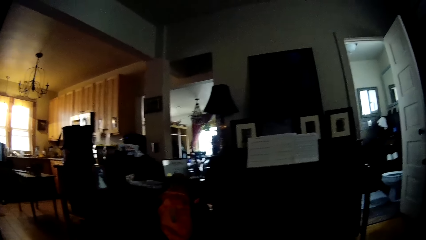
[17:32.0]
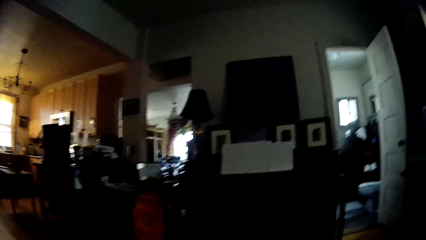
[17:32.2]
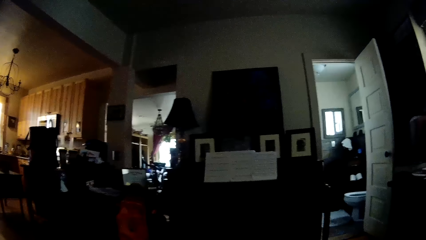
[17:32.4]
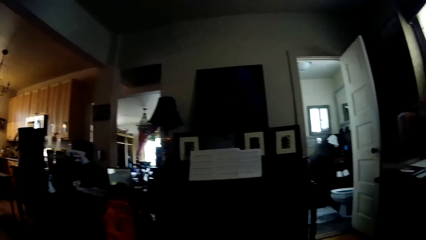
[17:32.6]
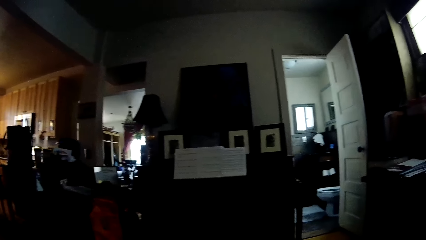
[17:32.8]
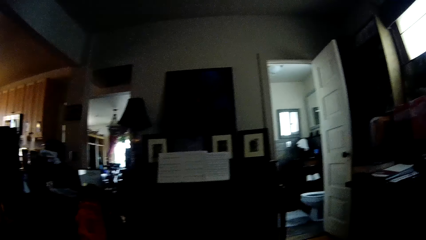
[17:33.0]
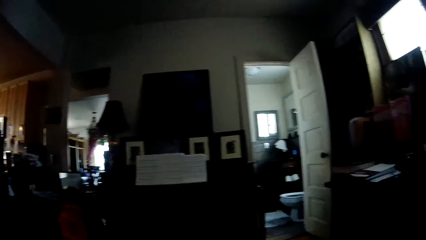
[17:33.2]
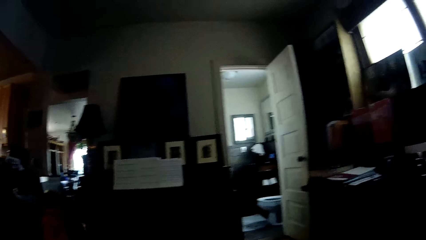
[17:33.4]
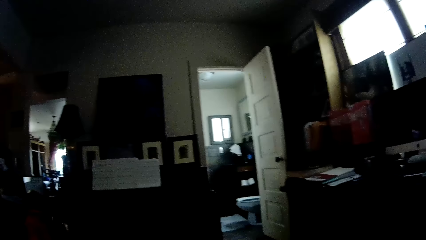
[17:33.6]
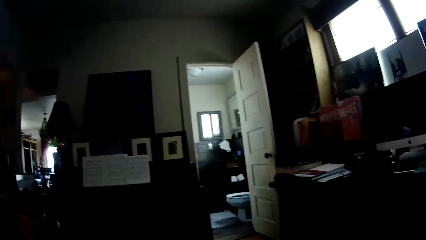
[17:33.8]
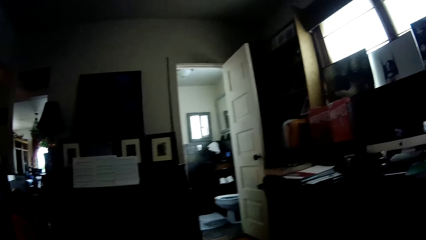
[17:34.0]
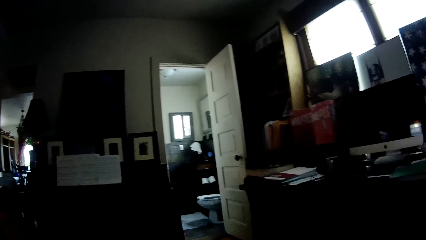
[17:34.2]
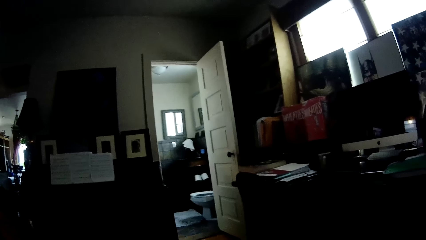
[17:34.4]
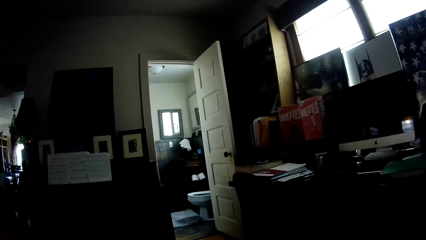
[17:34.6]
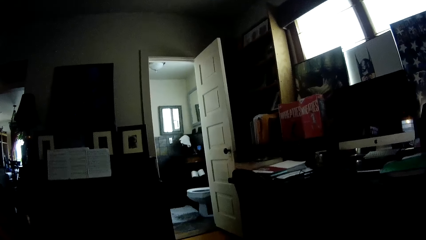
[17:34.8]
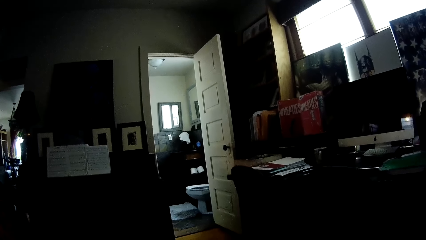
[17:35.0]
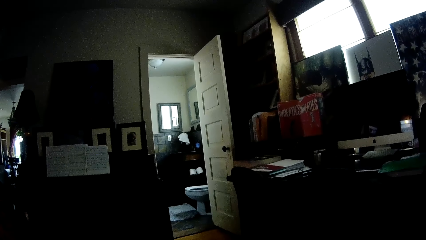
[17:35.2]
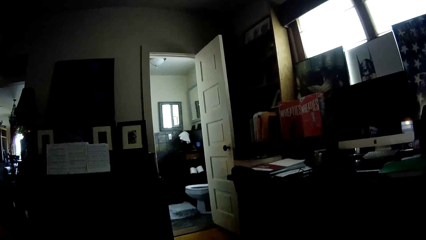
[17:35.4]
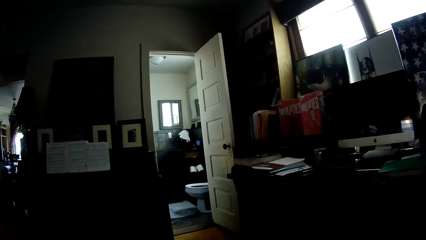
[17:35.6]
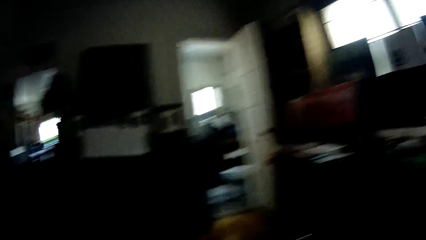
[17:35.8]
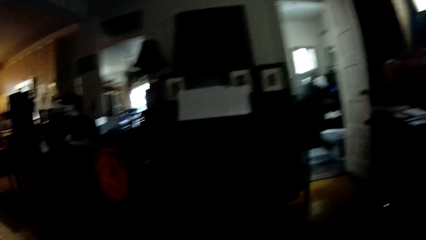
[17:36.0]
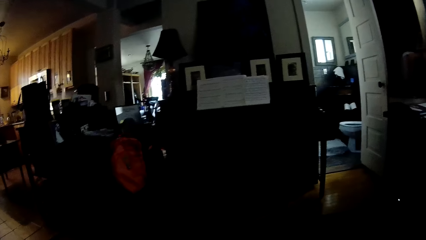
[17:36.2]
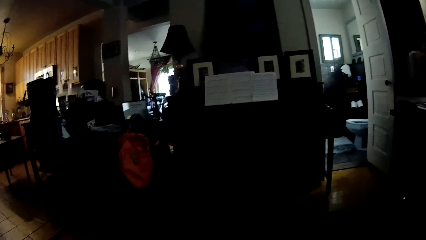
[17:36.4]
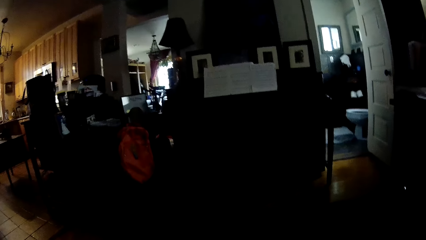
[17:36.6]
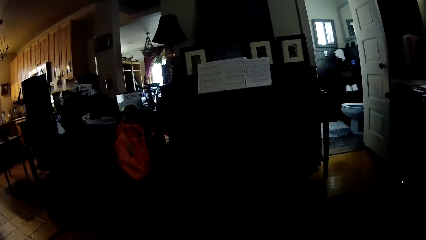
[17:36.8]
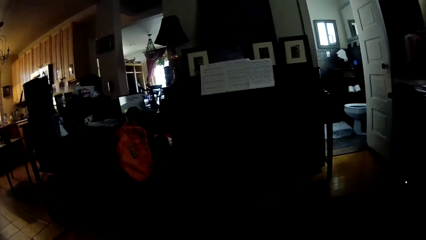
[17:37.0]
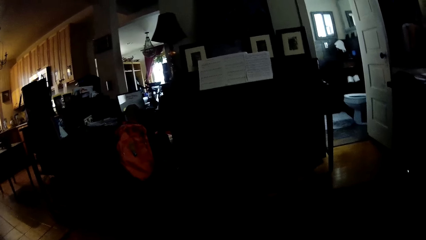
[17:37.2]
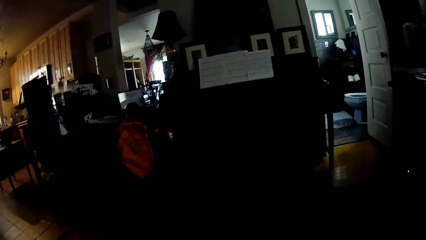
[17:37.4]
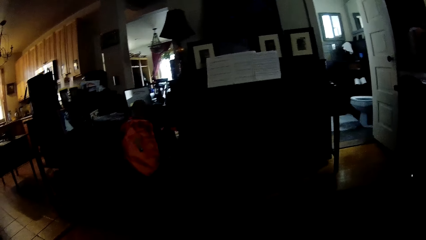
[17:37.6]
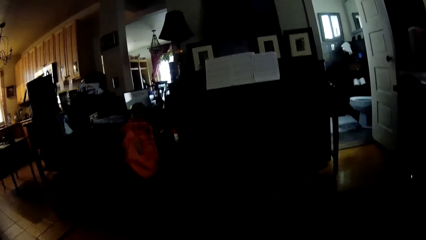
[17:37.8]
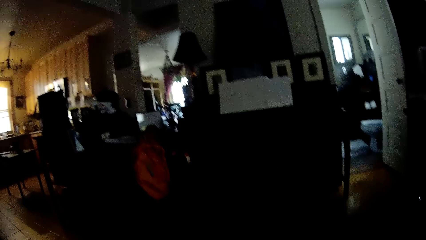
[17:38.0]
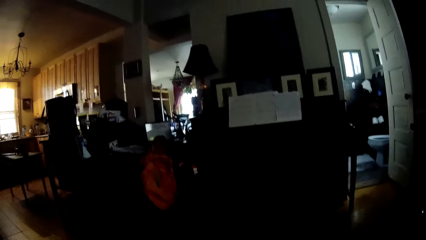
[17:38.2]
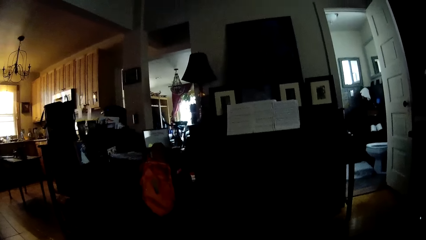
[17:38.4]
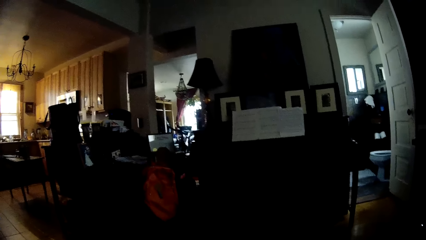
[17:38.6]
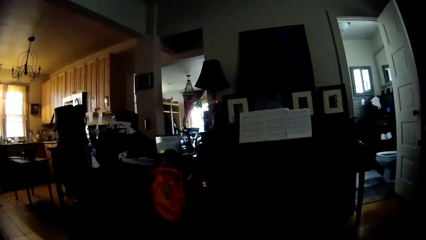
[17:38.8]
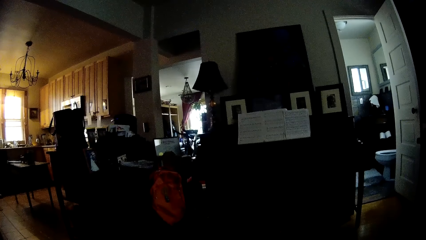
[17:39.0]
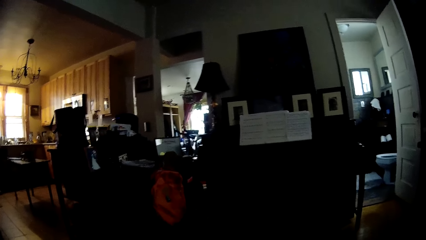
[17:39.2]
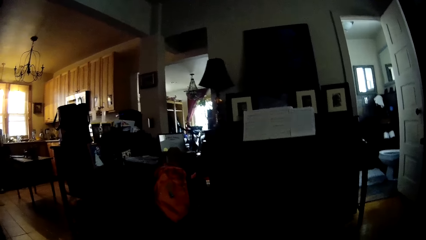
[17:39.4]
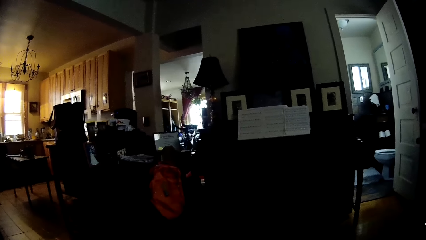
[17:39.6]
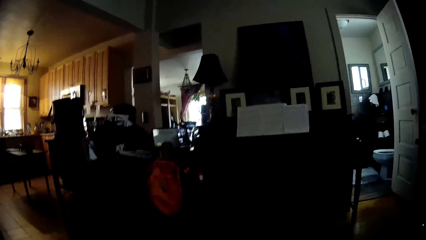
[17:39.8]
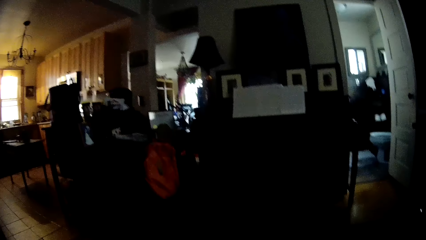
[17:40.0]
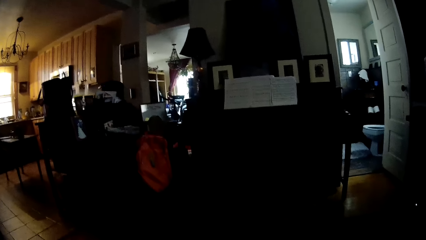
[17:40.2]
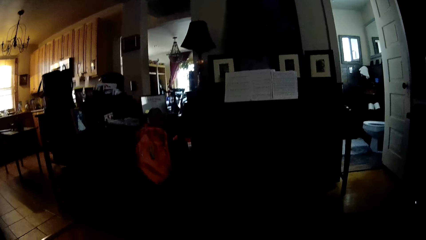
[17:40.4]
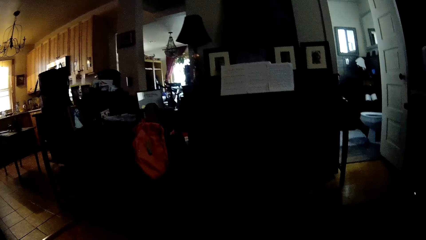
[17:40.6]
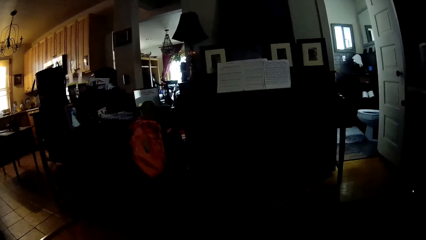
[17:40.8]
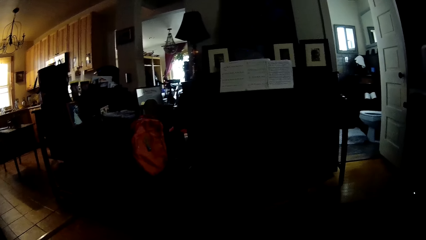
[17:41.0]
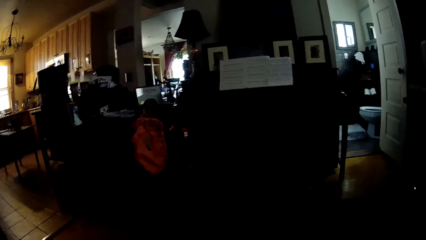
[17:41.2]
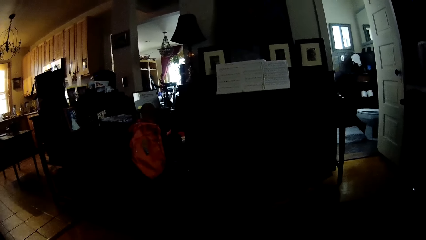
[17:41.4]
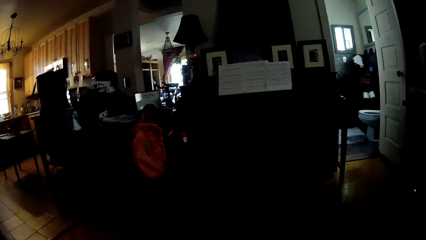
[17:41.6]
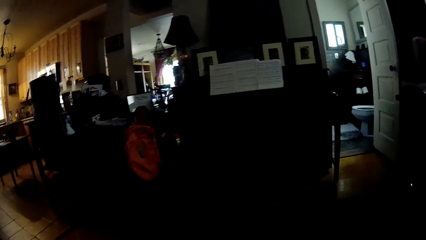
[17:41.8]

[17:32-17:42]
The camera wearer stares inside the house. They look around the house. They stare at the person.

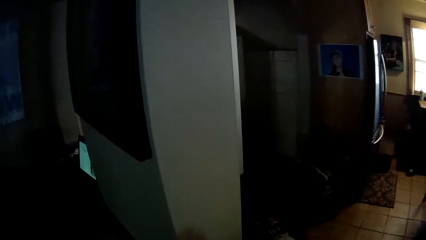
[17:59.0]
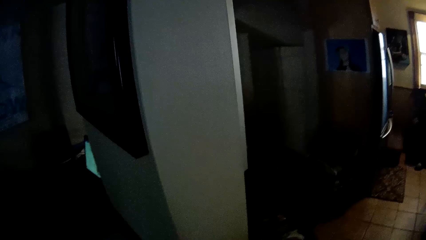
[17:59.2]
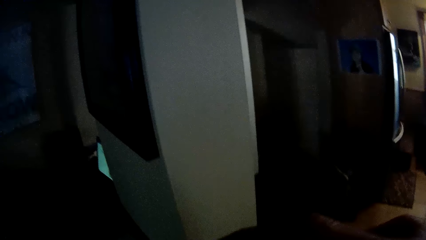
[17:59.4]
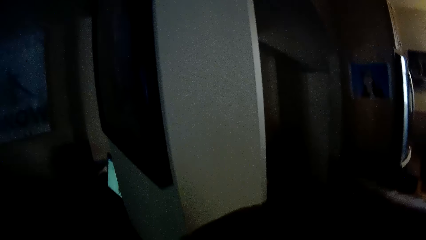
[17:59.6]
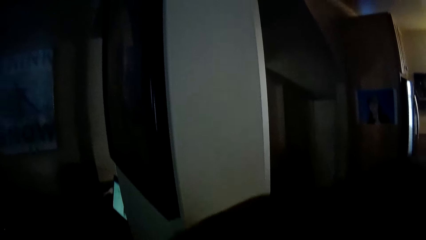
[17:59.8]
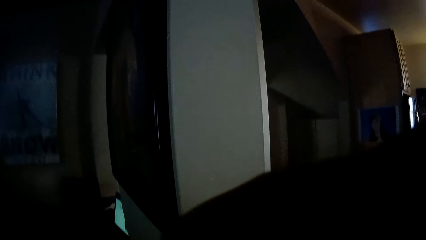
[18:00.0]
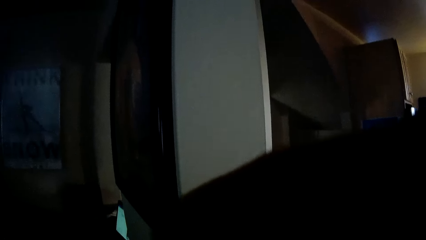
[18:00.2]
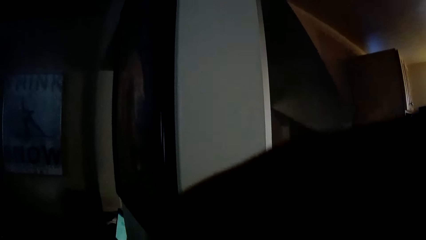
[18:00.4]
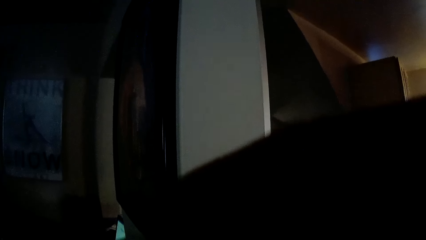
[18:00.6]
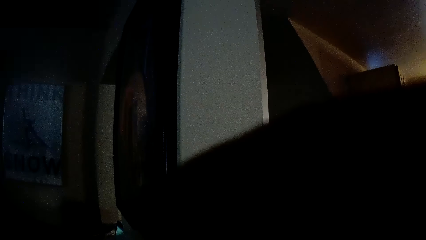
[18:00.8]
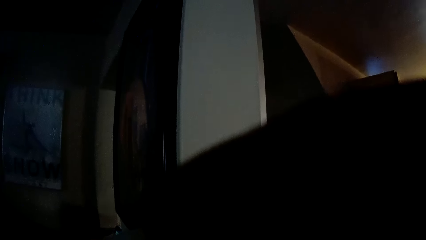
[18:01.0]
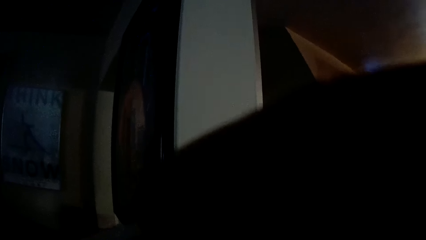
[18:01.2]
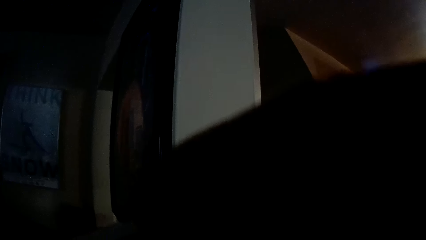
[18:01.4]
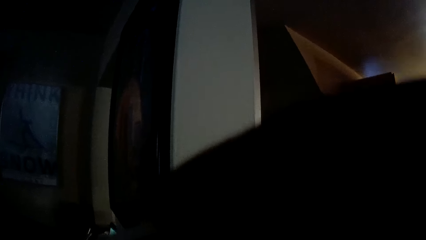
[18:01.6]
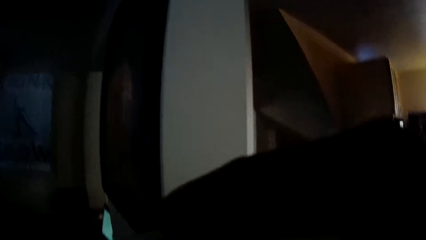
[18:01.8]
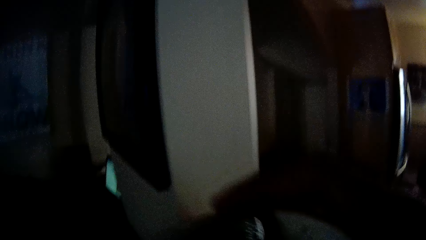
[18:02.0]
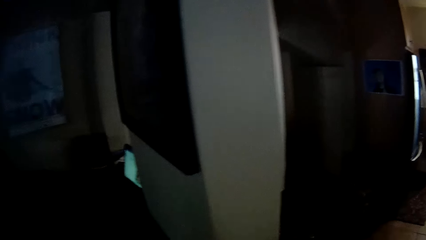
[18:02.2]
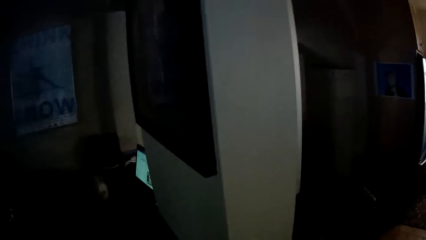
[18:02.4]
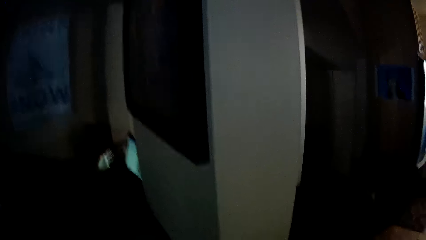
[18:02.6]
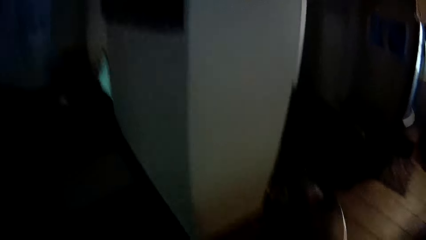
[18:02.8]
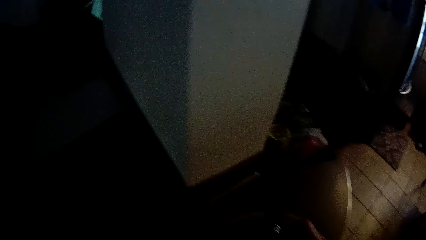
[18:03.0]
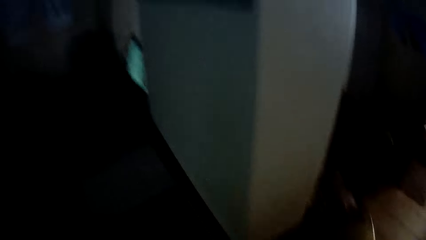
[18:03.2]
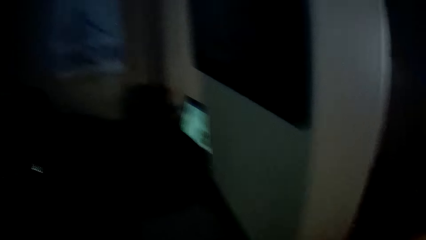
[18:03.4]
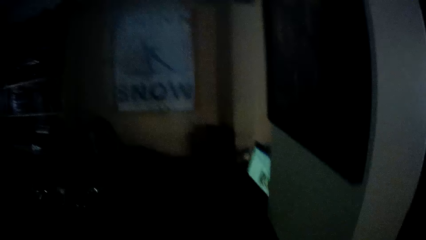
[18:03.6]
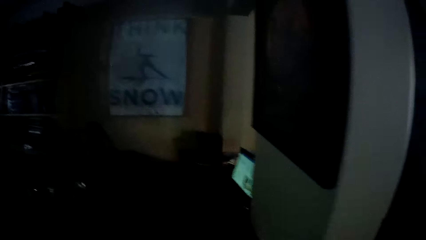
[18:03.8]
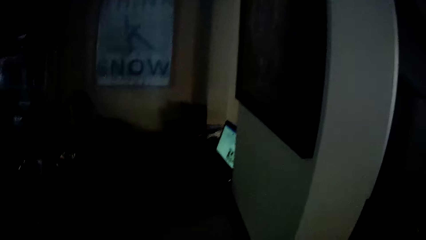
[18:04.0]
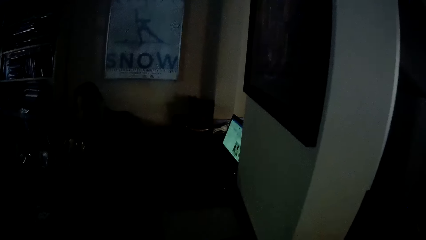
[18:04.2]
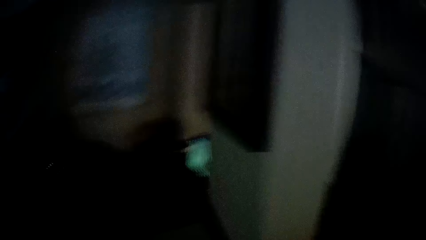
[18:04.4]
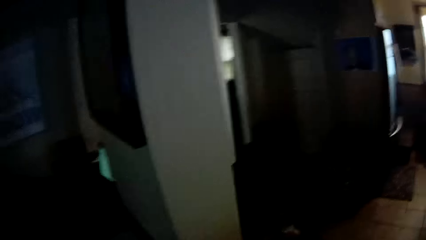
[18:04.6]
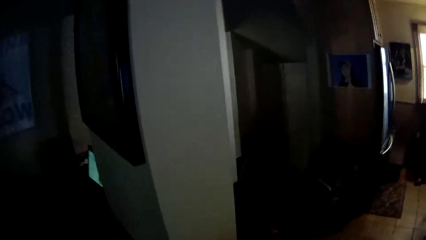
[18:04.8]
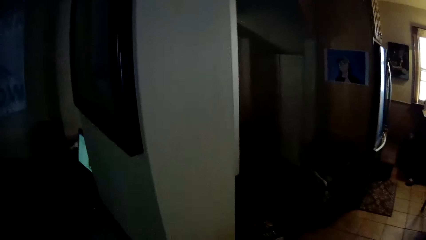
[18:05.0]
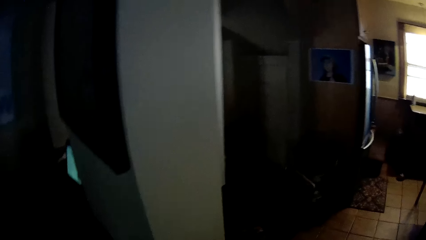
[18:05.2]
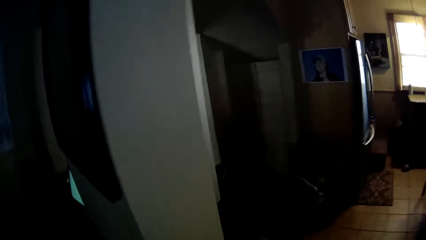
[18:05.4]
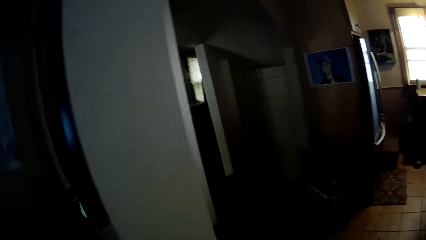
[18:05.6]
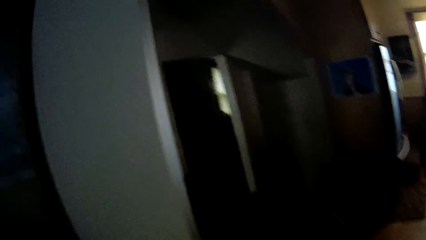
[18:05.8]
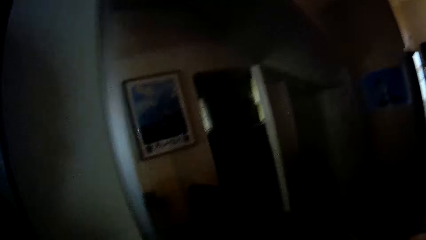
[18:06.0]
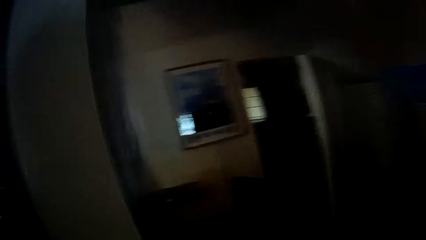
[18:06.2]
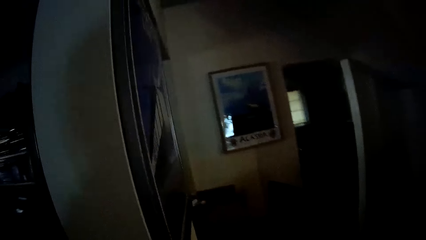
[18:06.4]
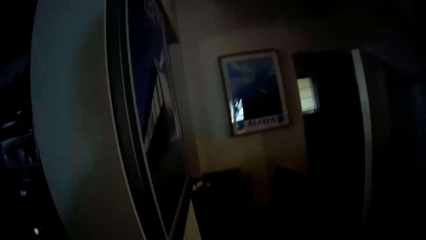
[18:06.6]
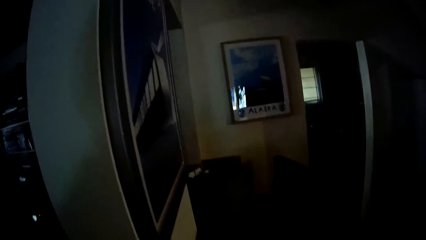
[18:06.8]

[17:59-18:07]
The camera wearer drinks from a cup. They stare at a person. They look around the house.
